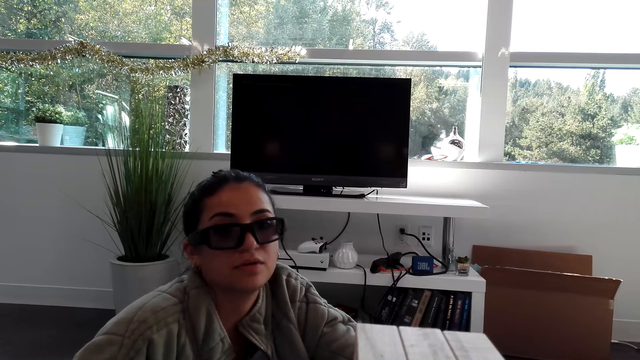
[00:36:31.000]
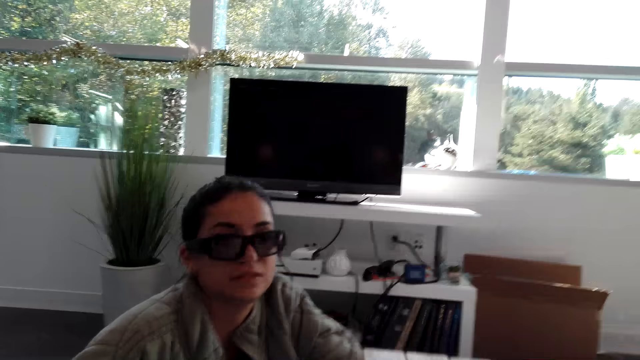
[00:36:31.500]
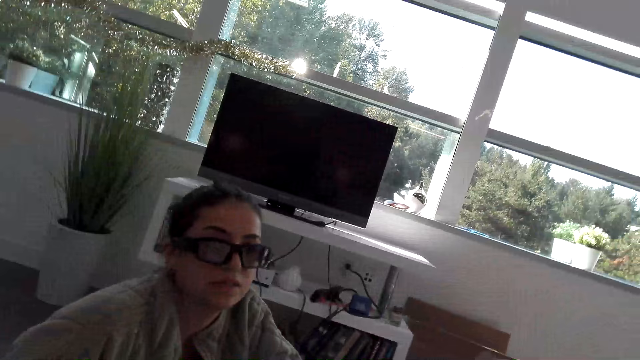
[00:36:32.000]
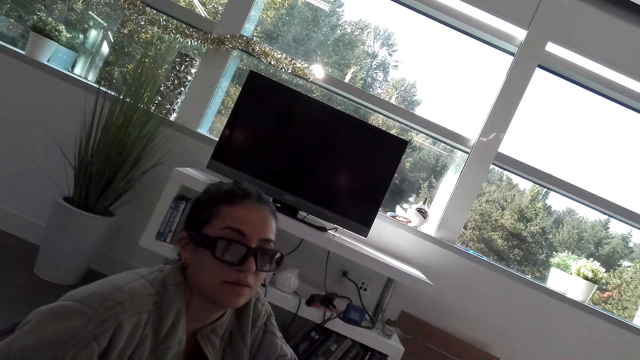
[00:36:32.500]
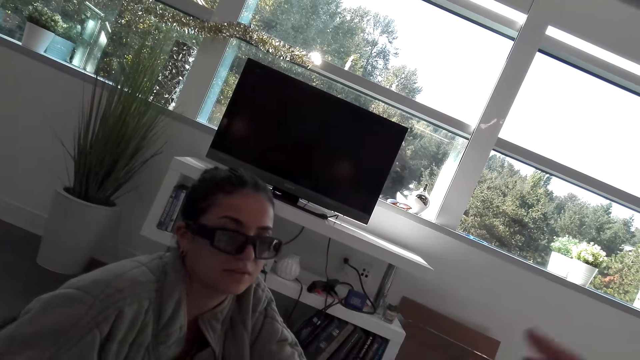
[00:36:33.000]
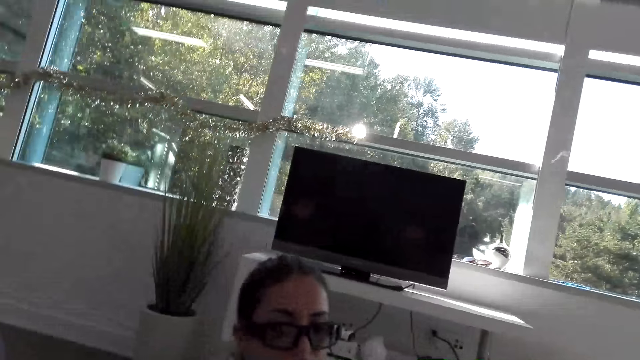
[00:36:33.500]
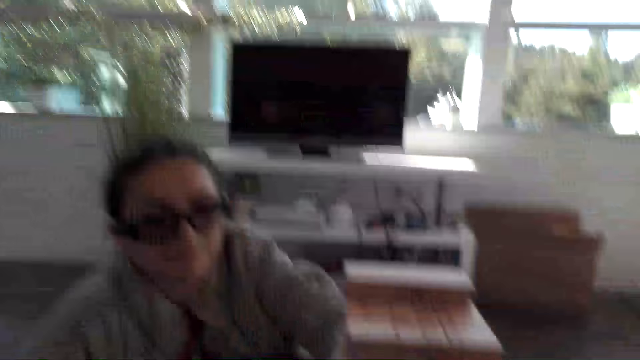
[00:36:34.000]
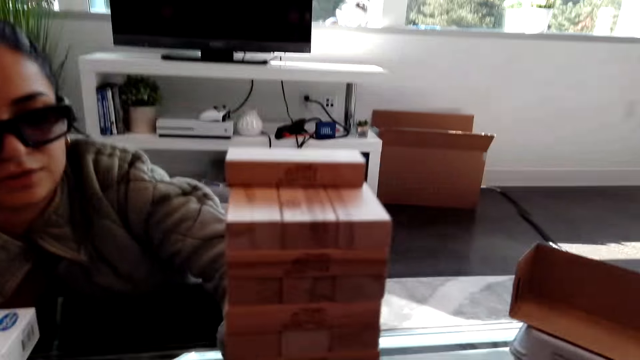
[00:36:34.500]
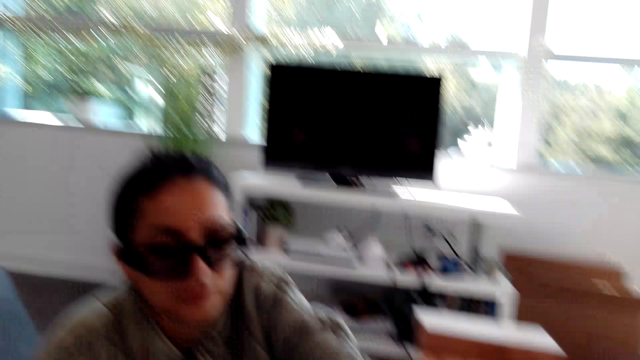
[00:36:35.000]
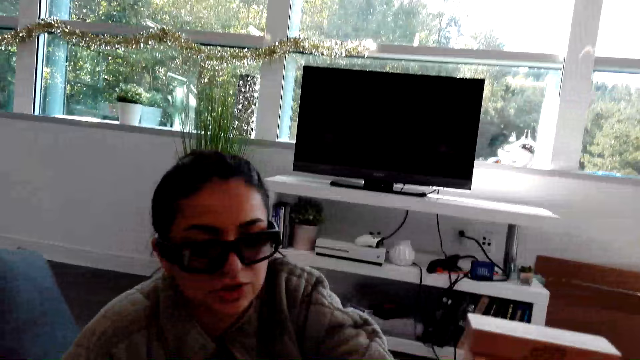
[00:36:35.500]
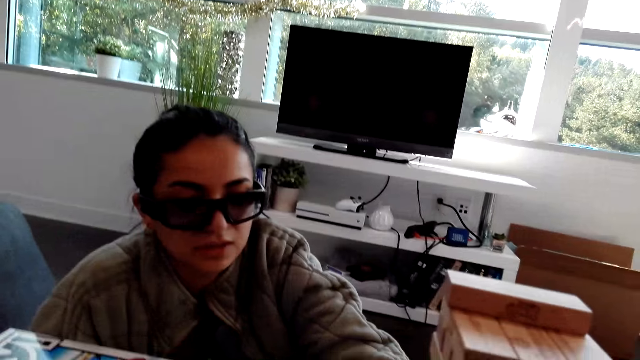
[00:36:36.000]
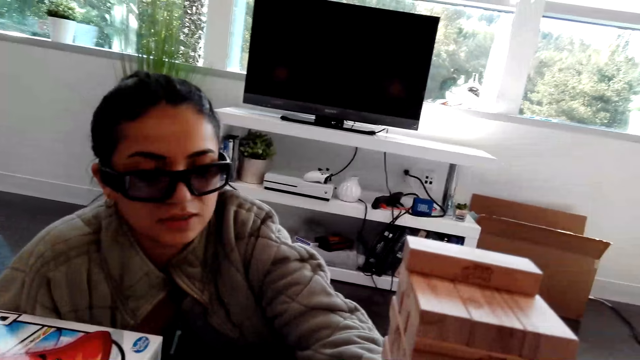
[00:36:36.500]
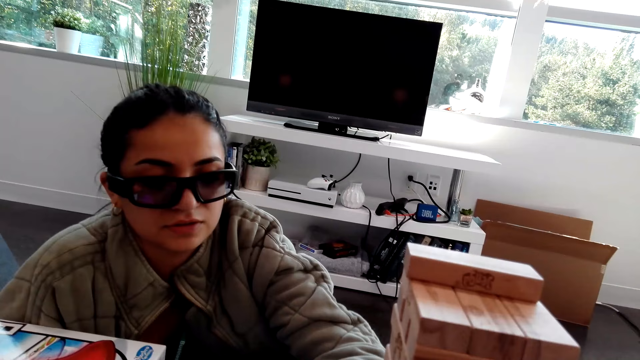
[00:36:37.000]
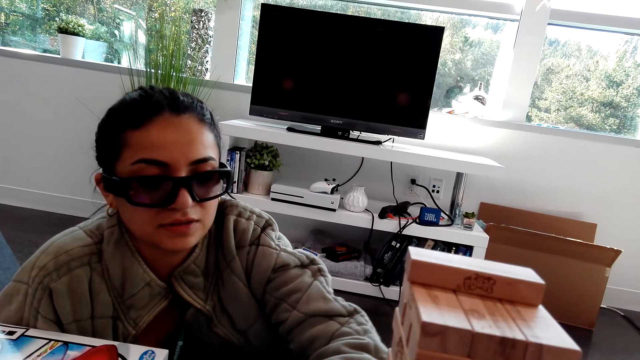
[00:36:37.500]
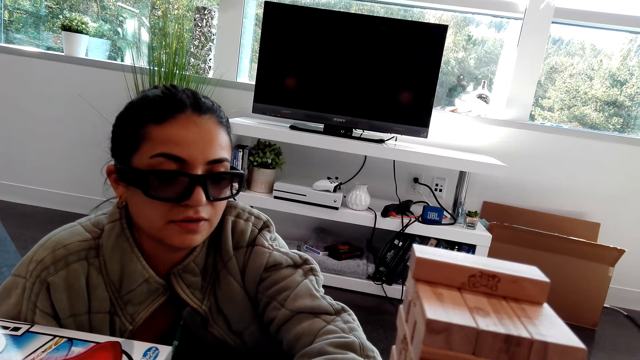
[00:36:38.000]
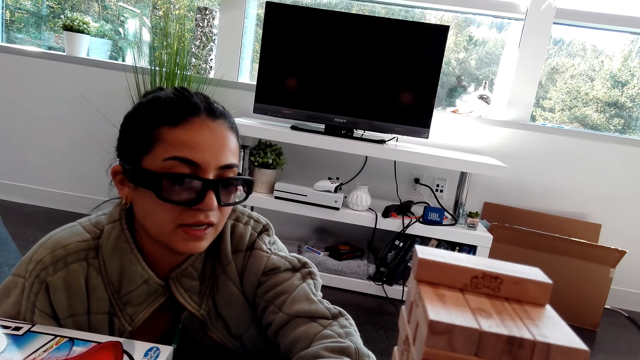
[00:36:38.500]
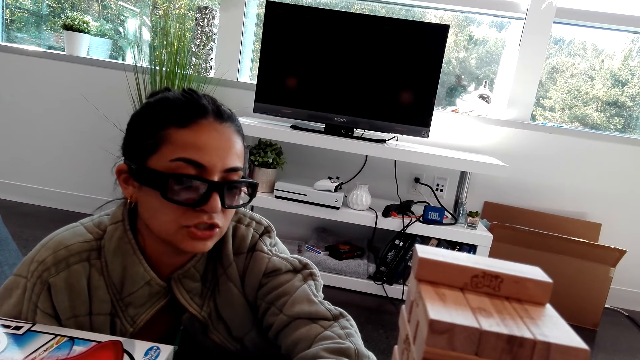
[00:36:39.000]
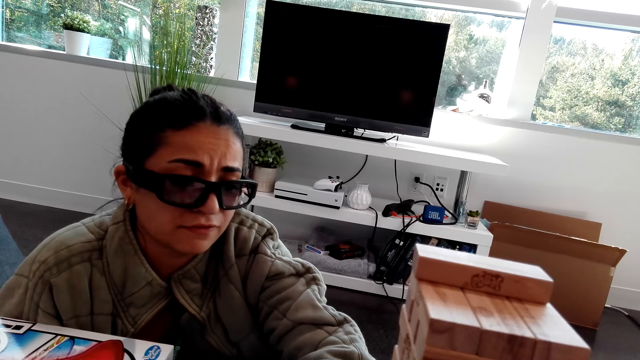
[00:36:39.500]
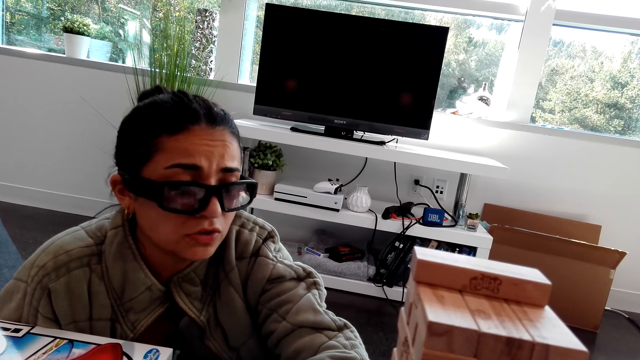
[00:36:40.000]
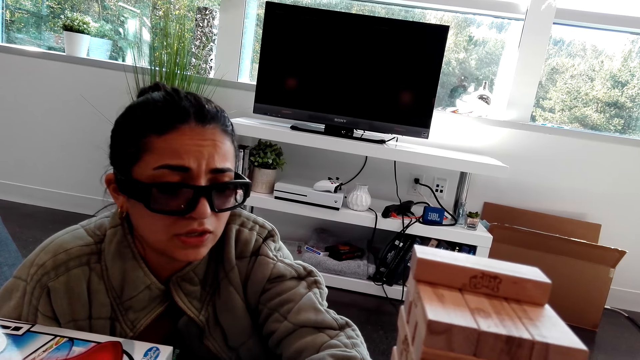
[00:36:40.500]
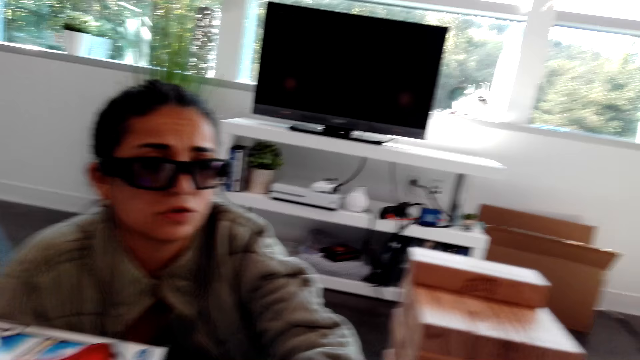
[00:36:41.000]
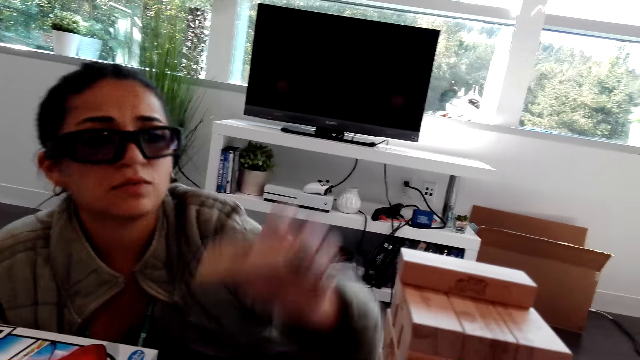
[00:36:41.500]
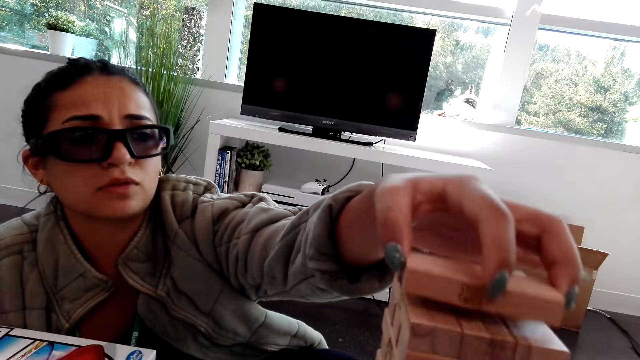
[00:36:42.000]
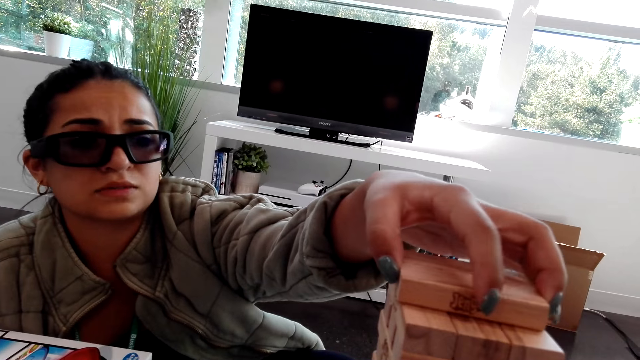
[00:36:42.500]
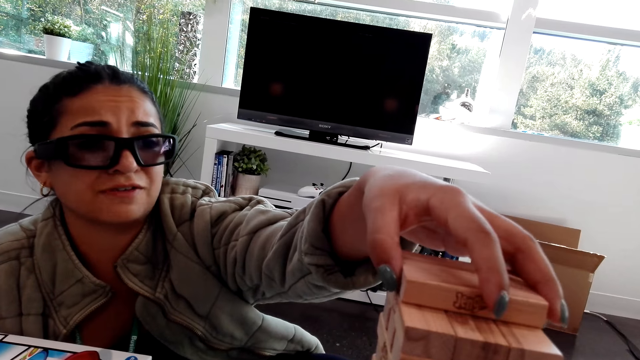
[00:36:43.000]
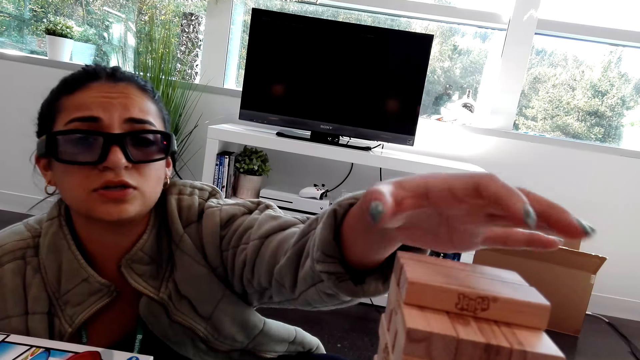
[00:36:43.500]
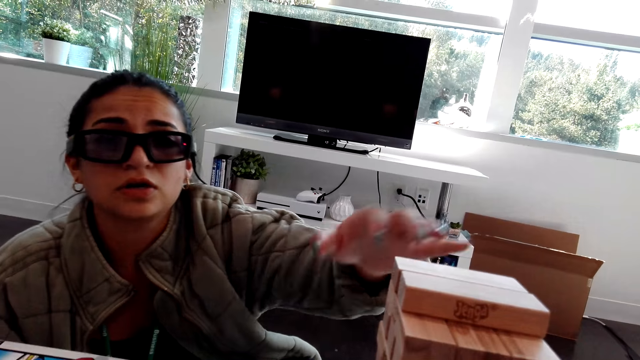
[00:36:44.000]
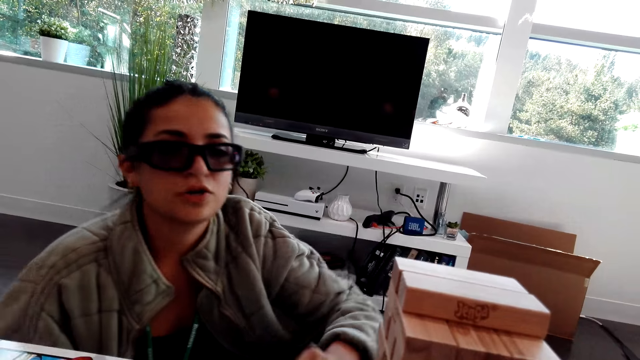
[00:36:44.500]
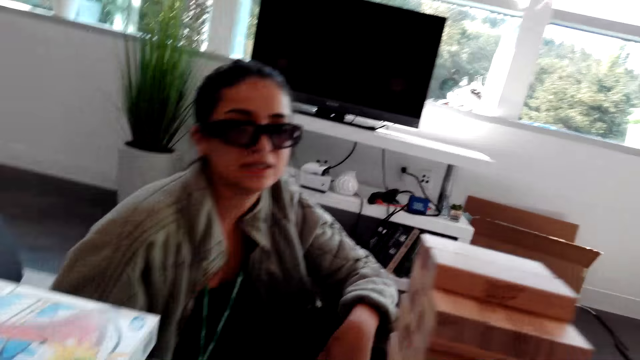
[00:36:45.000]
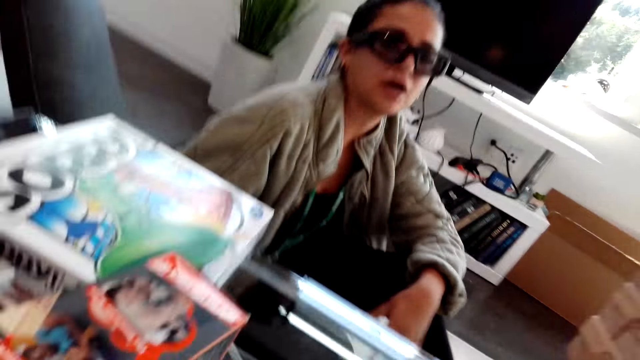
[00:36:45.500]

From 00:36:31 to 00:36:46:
A woman plays a block tower game. The woman puts a wooden block on other wooden blocks.

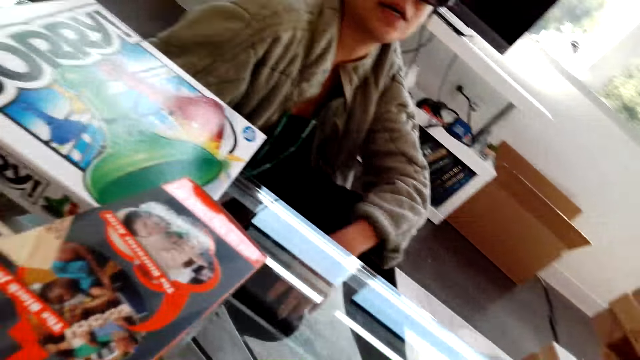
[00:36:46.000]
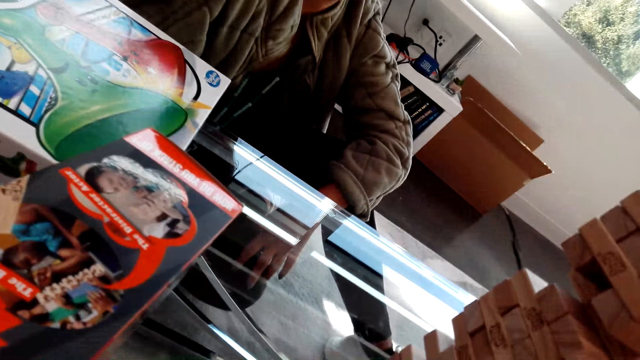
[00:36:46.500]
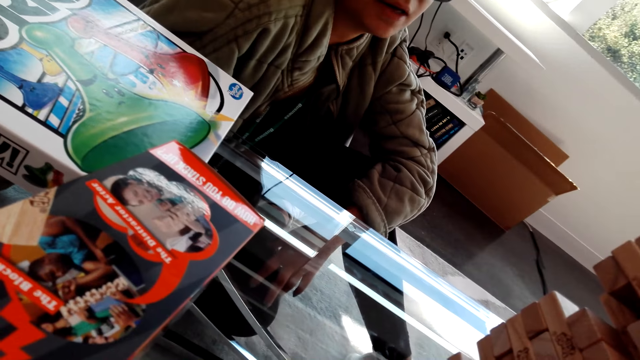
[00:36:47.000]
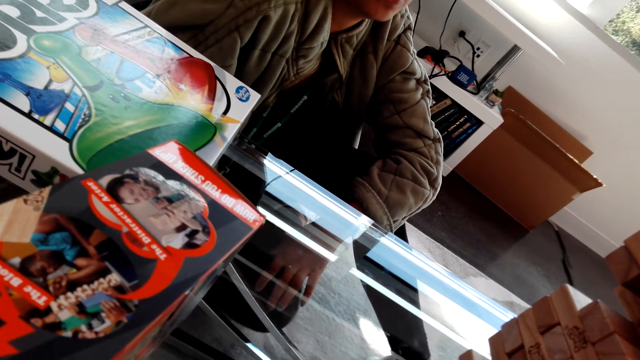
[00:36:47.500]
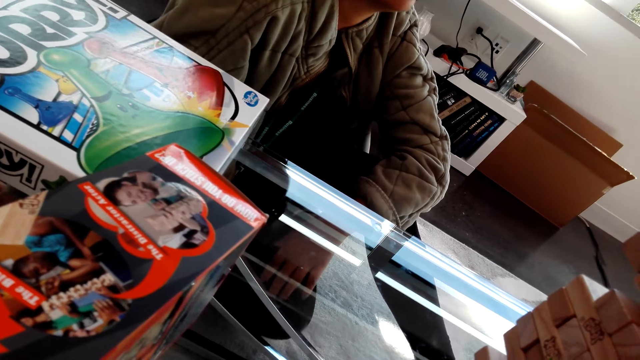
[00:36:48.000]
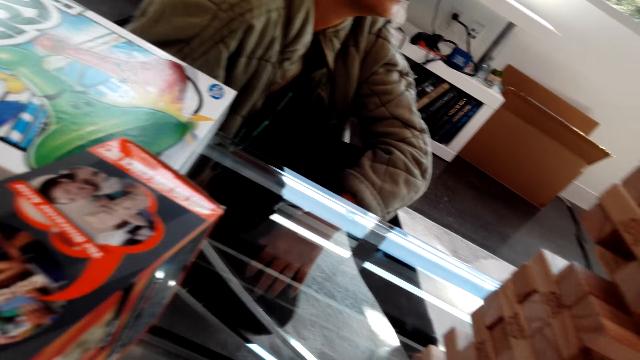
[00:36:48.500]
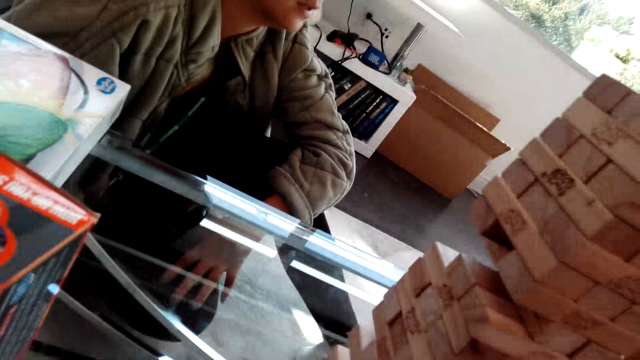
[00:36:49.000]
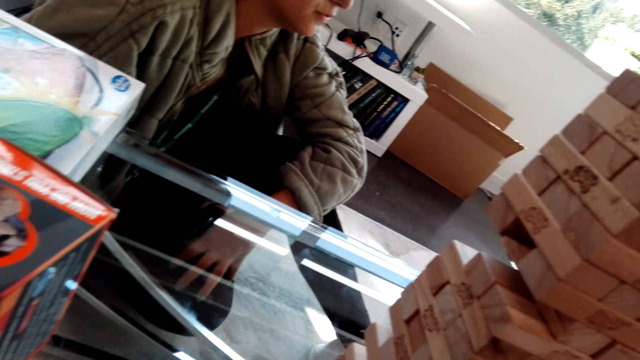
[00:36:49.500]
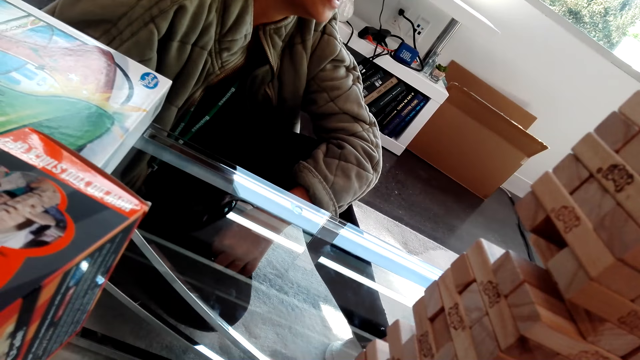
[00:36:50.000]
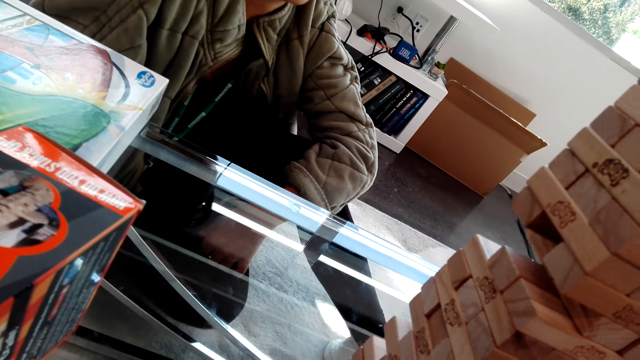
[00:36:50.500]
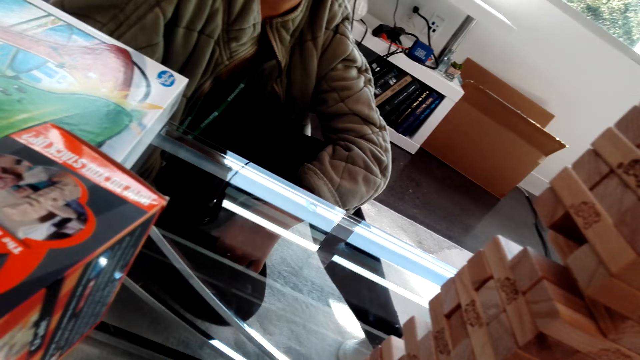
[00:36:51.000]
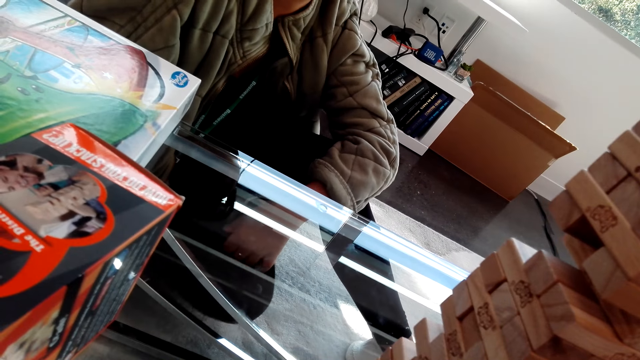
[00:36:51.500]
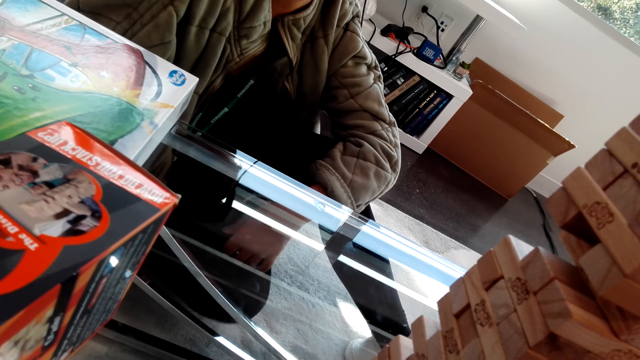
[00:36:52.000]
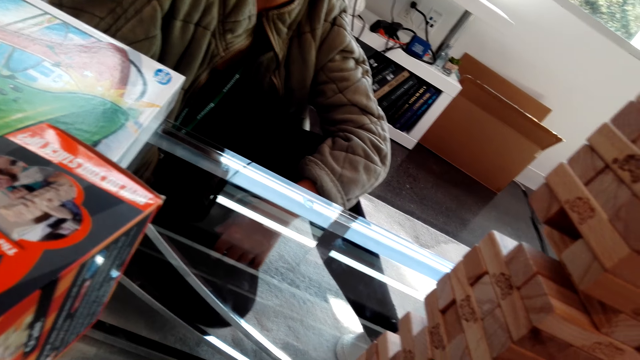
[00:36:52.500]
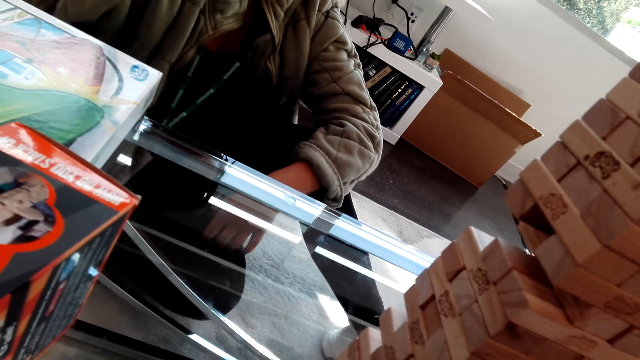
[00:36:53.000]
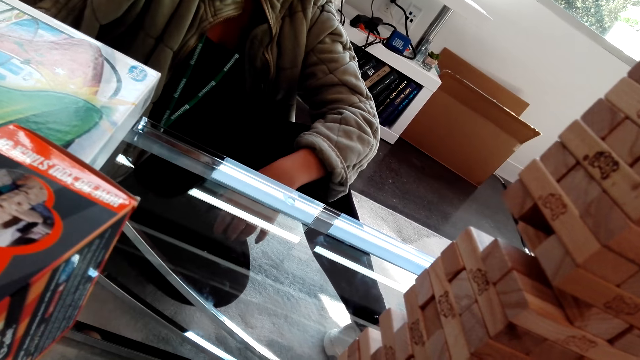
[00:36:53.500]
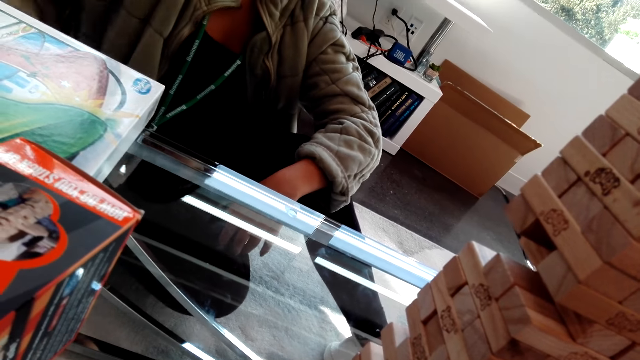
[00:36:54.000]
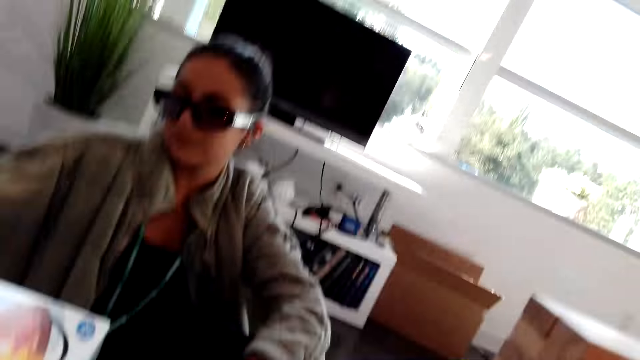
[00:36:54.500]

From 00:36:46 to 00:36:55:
A woman shakes a leg.
